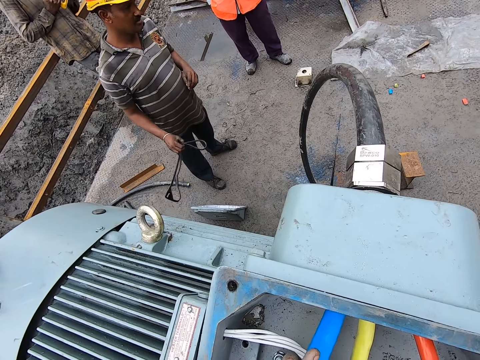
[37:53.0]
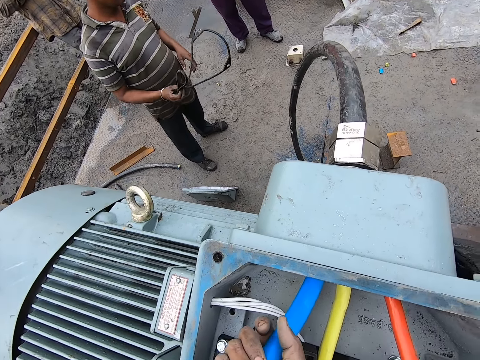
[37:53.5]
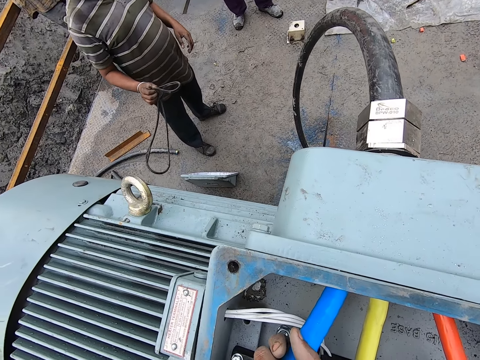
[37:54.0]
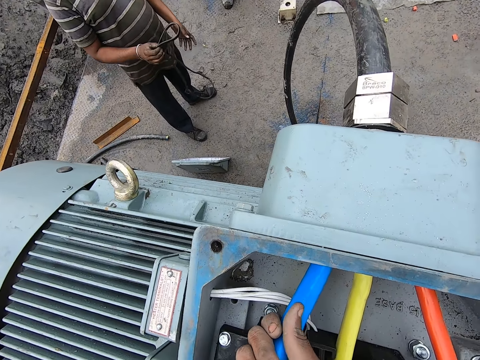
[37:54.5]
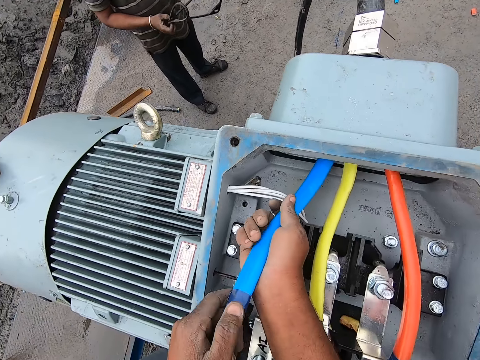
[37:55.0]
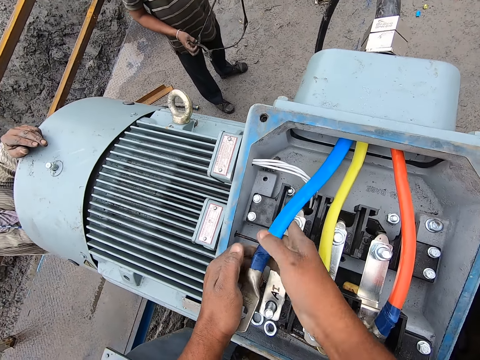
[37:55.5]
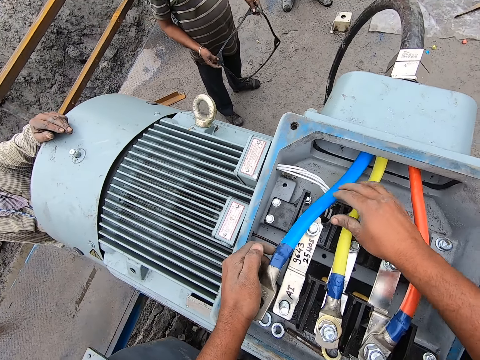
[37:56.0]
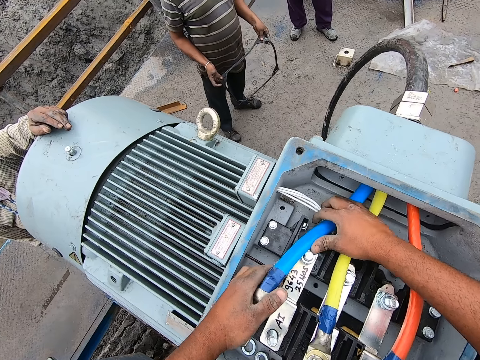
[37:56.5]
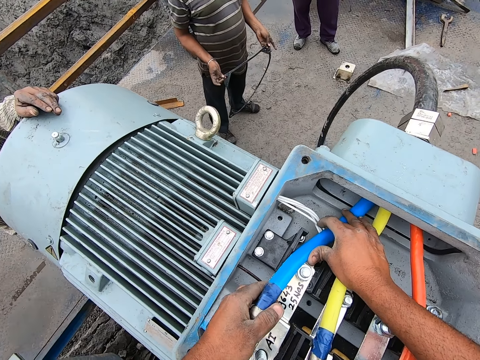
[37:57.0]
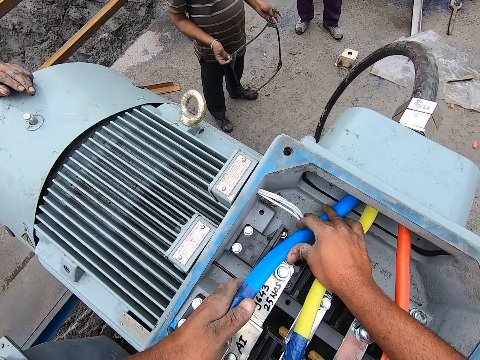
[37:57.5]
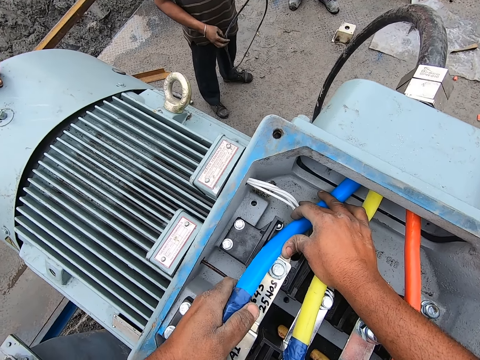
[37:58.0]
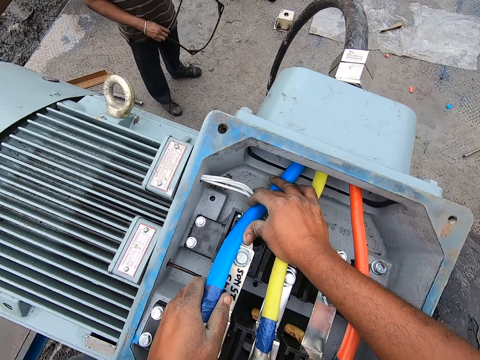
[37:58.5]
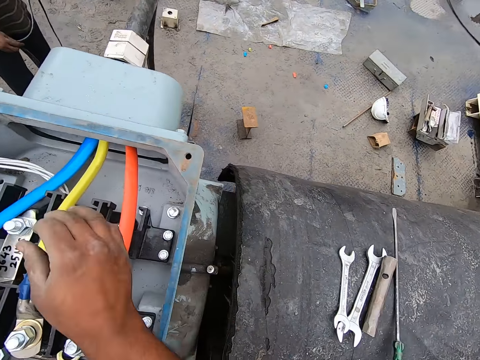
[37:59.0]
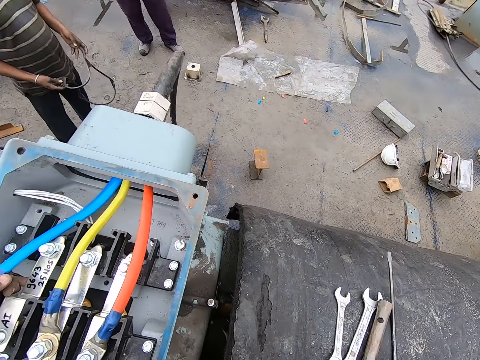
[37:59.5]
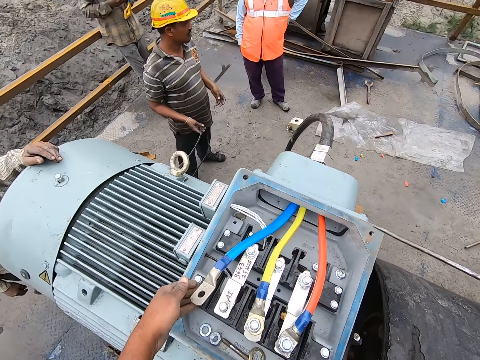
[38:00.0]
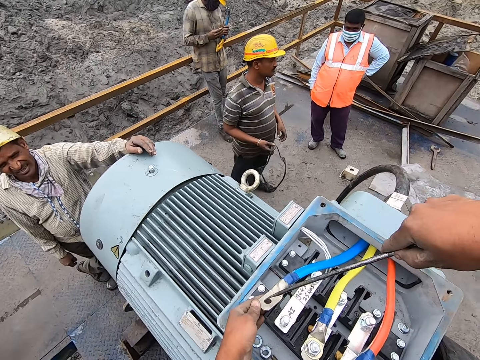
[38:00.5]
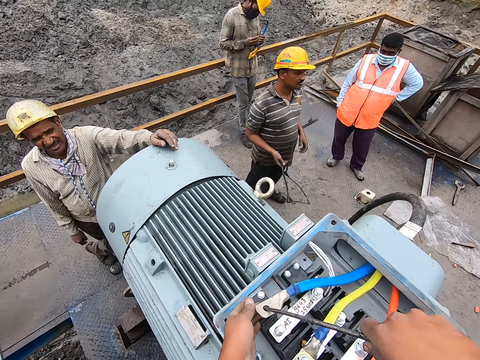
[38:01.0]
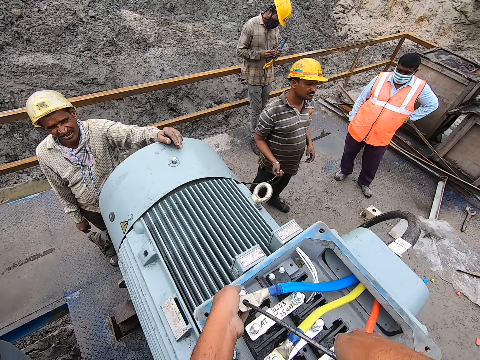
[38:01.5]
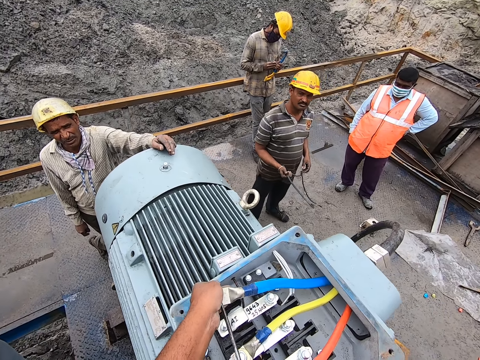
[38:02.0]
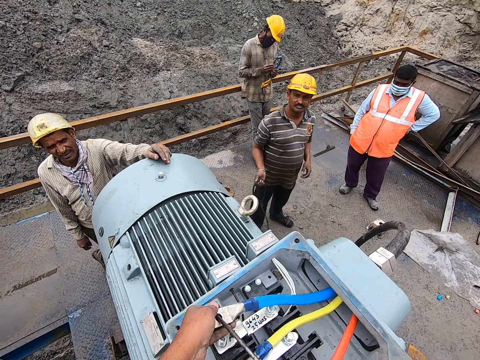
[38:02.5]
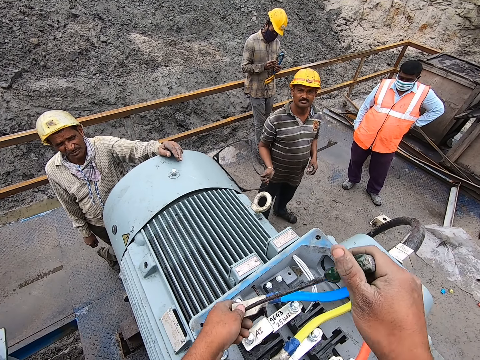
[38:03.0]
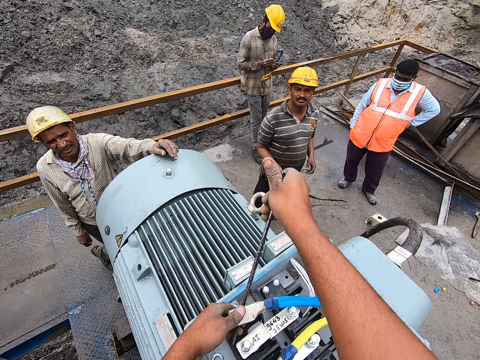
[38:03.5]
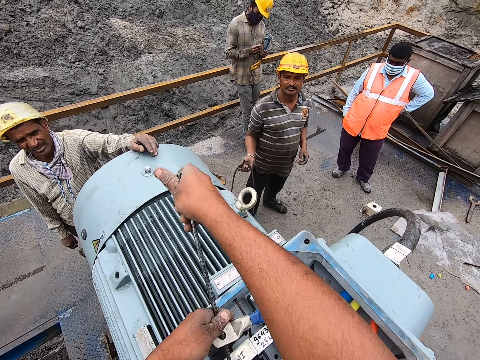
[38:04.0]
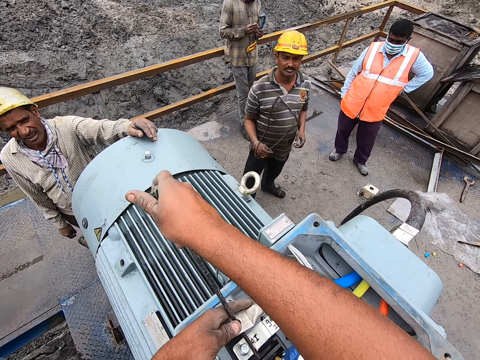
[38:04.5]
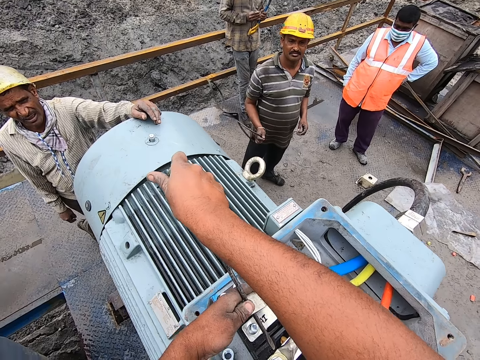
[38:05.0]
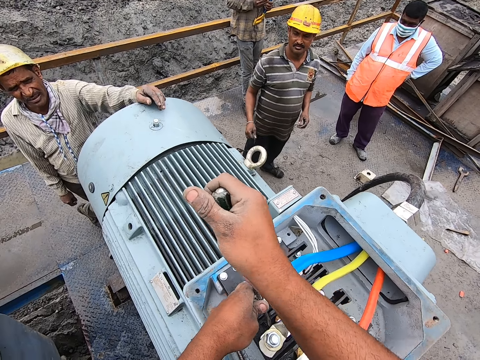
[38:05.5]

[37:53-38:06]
The camera wearer picks up a wrench. They pick up a screwdriver. They fix a machine with the wrench. They fix the pipe.

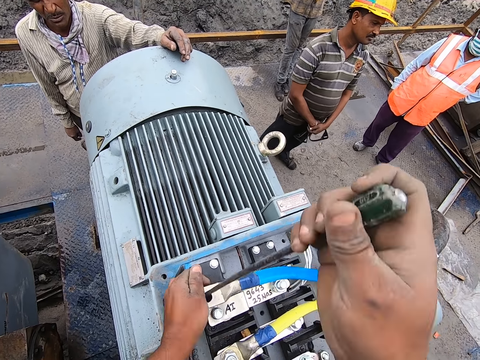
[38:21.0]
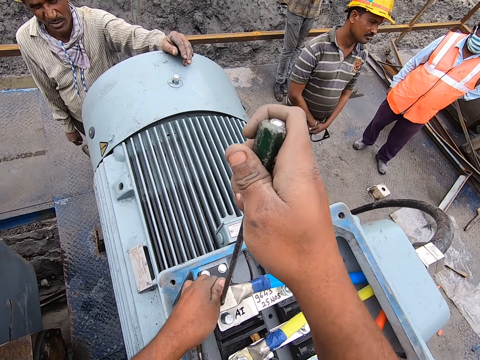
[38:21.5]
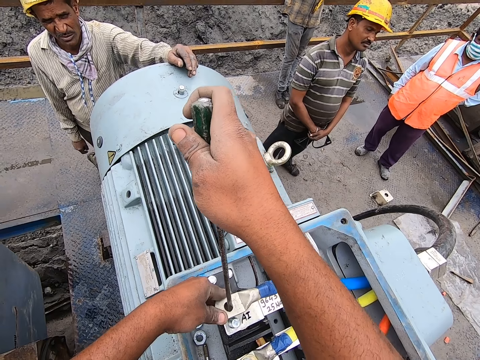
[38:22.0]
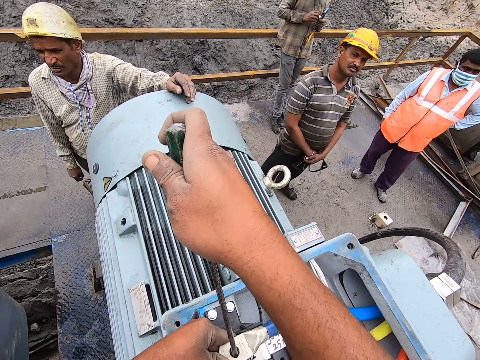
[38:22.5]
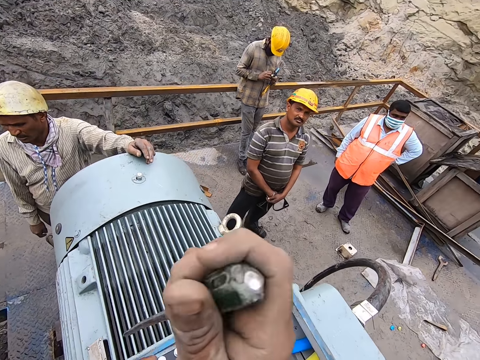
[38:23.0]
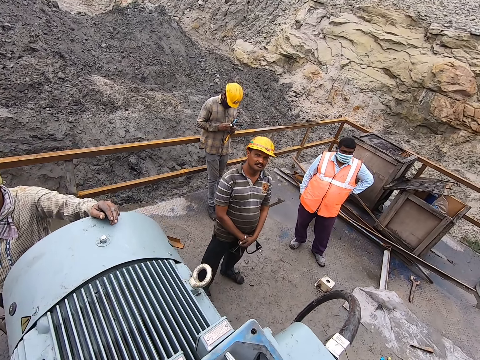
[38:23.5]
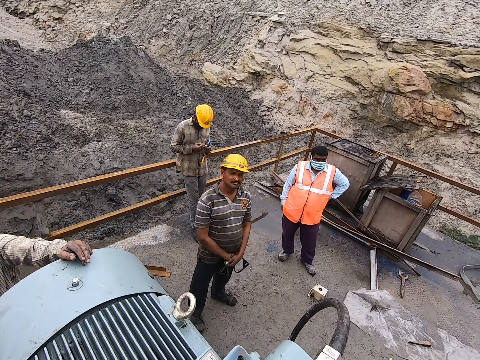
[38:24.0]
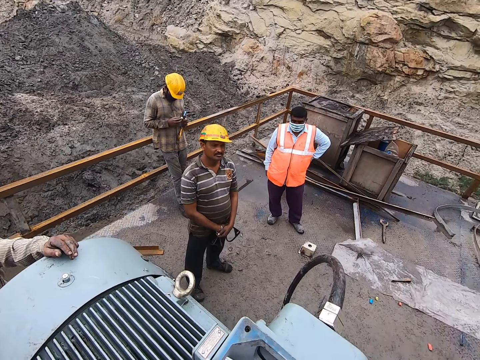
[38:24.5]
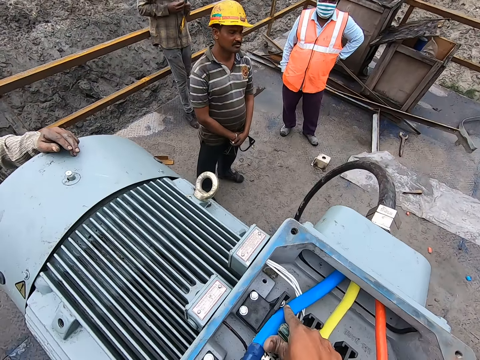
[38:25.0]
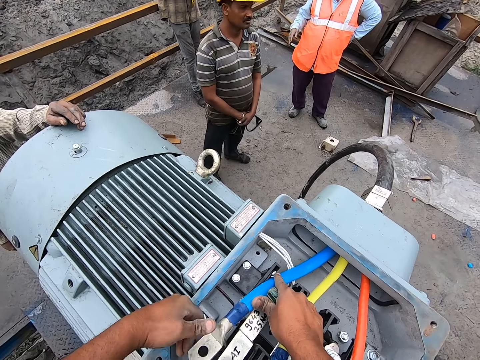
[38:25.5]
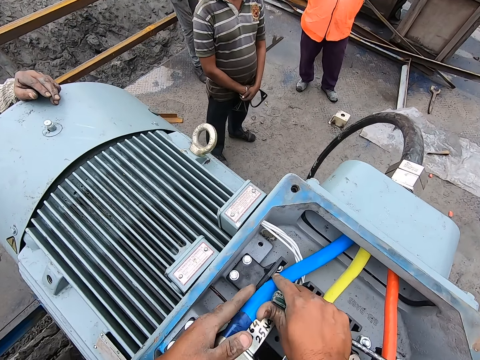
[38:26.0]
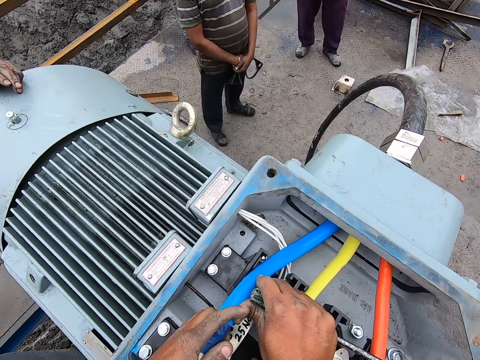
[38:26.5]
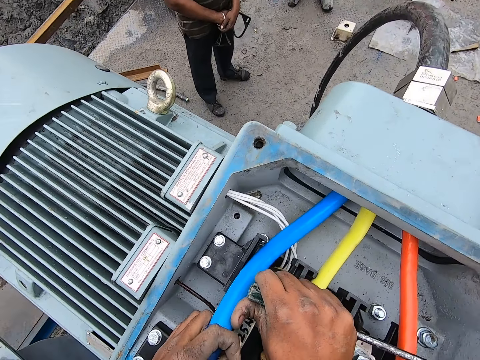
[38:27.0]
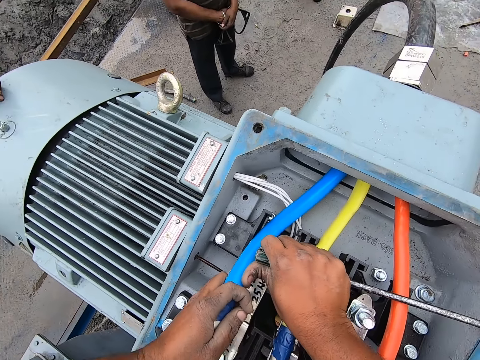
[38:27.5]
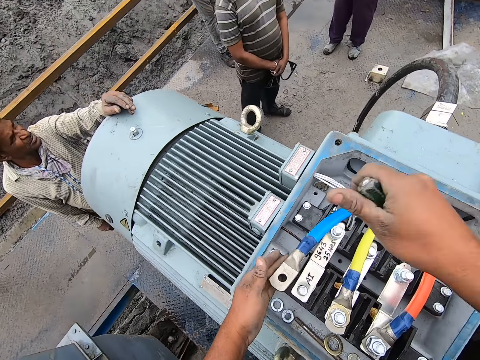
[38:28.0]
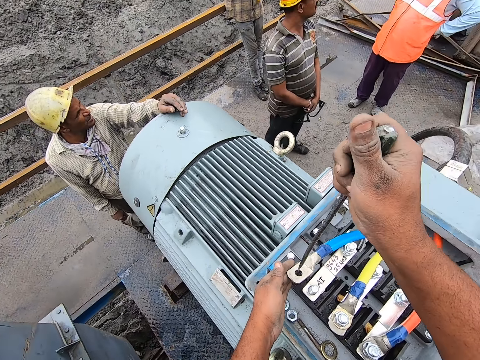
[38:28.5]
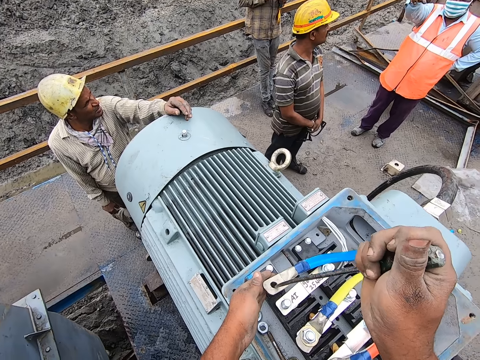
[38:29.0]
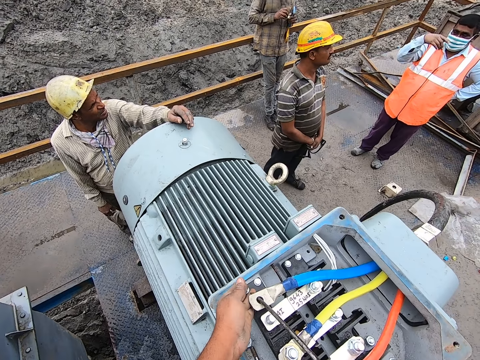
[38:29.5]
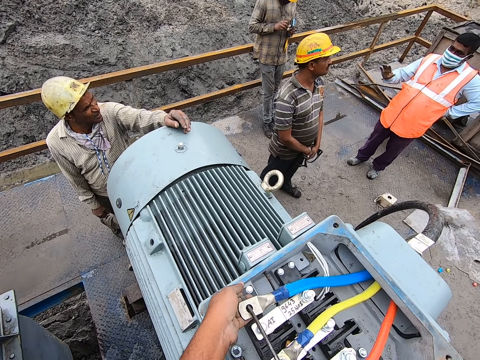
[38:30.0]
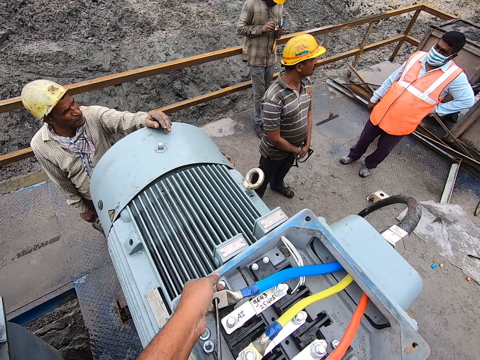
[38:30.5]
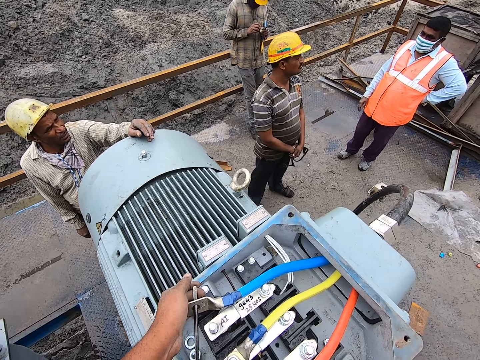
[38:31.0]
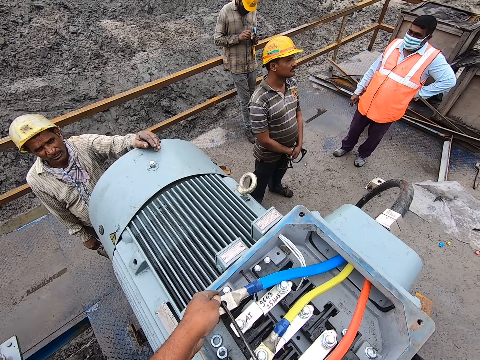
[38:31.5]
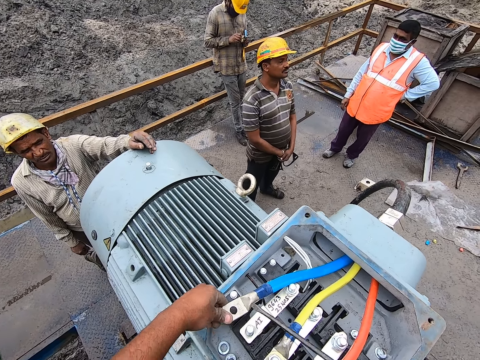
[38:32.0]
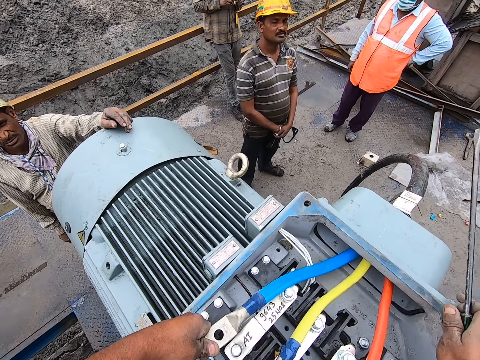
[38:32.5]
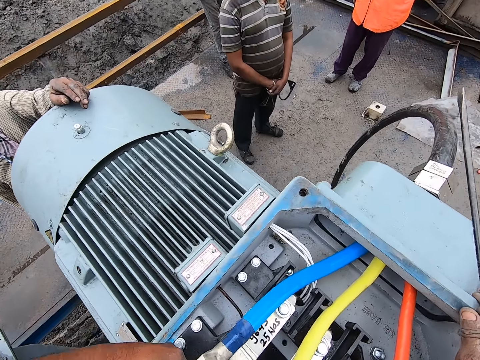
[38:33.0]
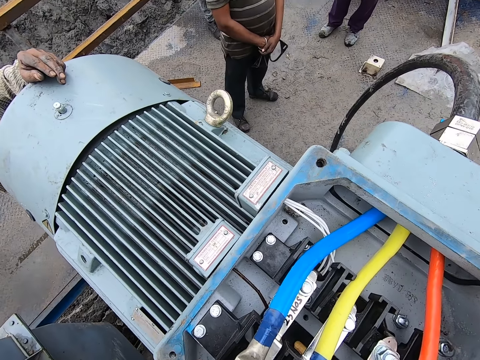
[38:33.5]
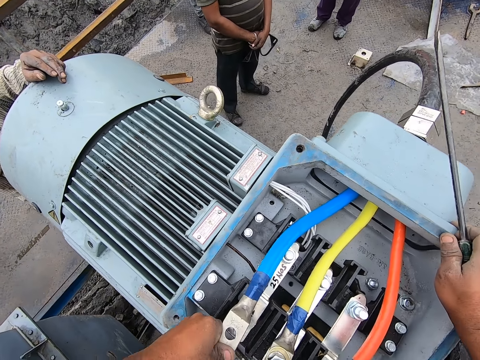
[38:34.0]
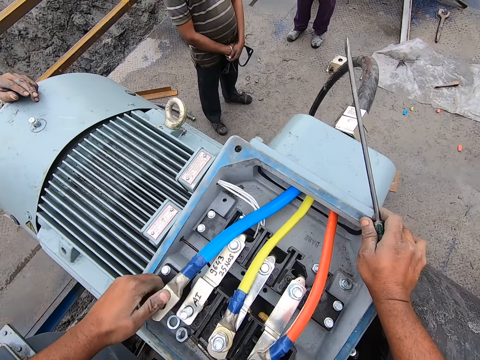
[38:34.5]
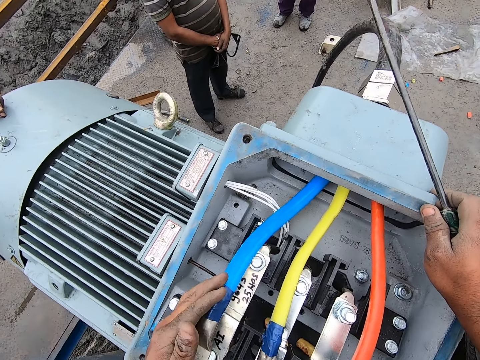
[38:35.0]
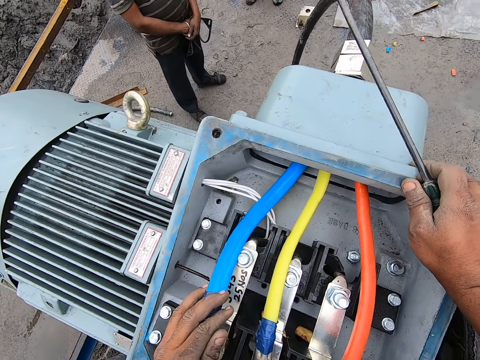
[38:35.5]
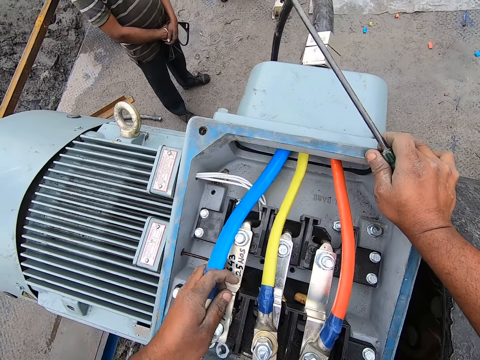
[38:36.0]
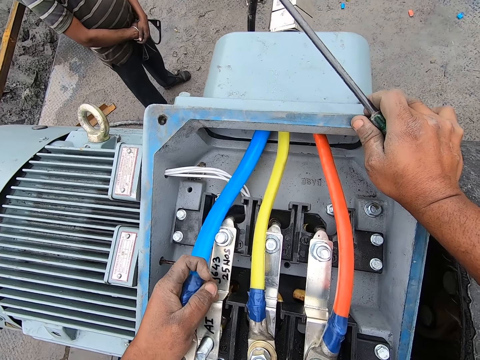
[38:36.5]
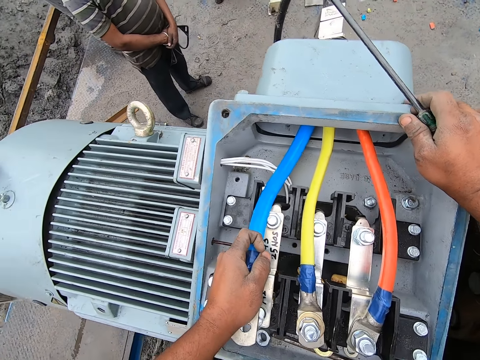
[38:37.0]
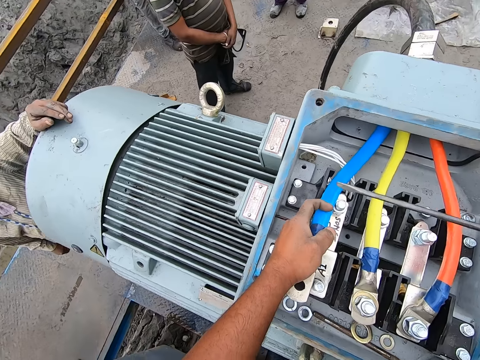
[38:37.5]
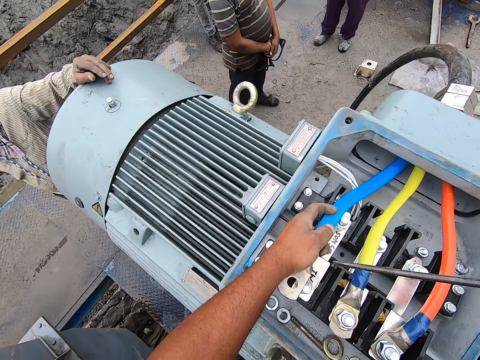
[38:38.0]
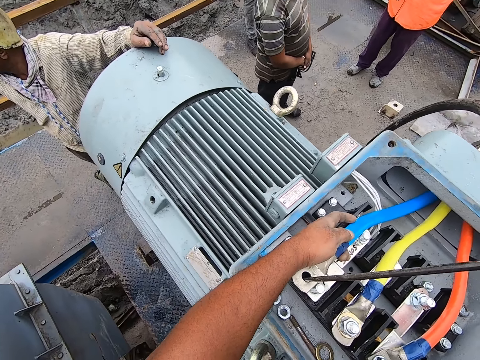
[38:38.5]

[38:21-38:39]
The camera wearer fixes the pipe. He talks to a man. He fixes a machine with a wrench and his hand. He fixes the machine with his hand.
